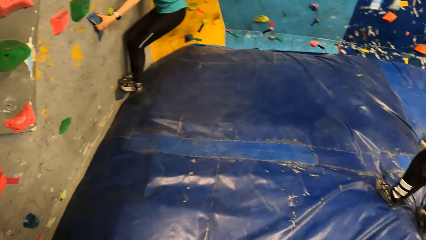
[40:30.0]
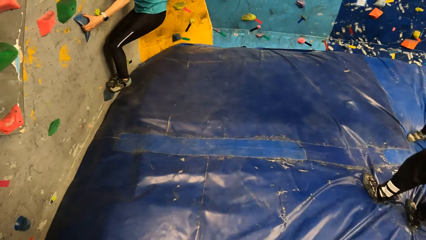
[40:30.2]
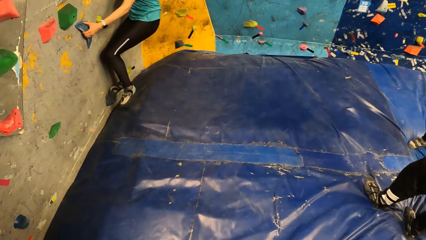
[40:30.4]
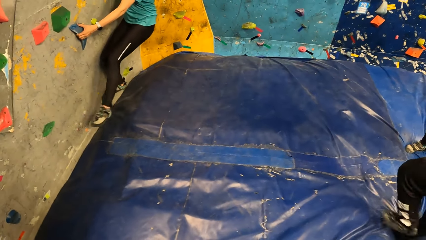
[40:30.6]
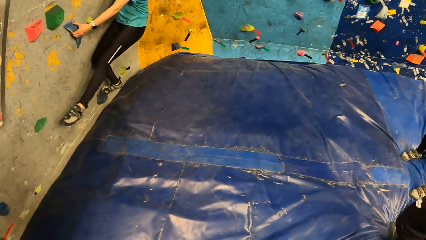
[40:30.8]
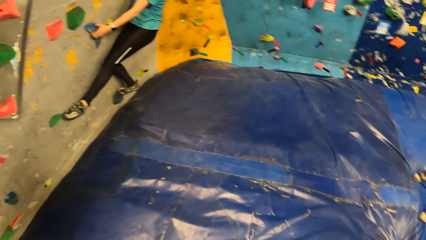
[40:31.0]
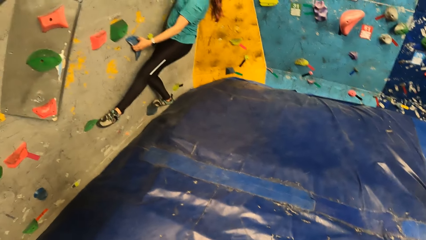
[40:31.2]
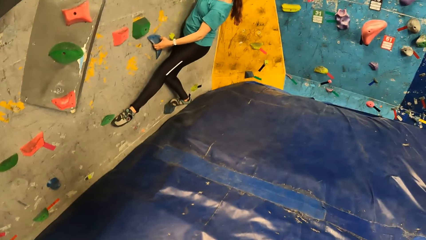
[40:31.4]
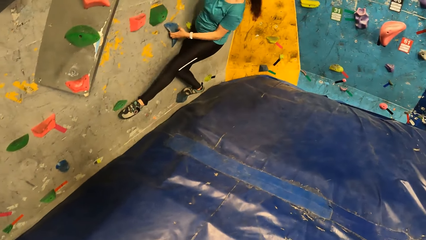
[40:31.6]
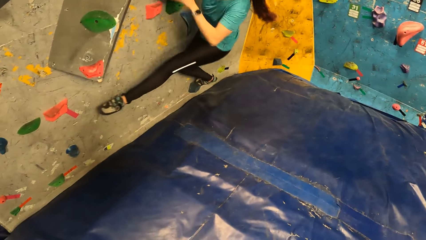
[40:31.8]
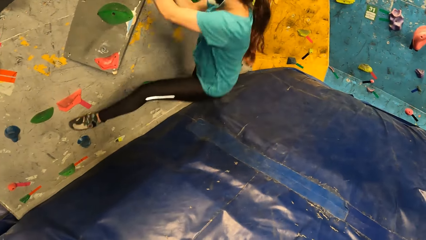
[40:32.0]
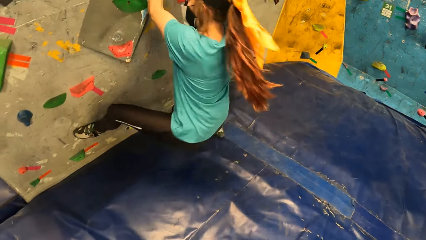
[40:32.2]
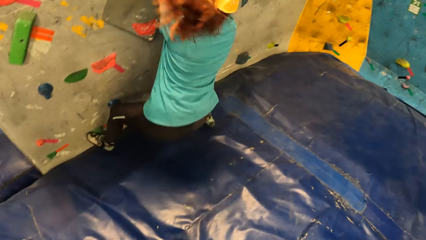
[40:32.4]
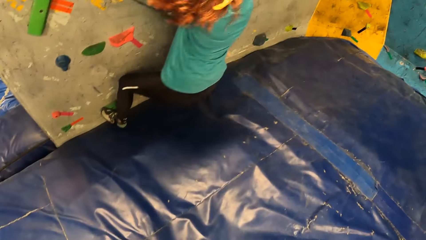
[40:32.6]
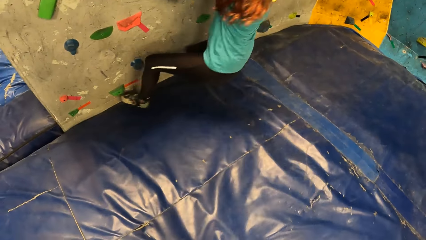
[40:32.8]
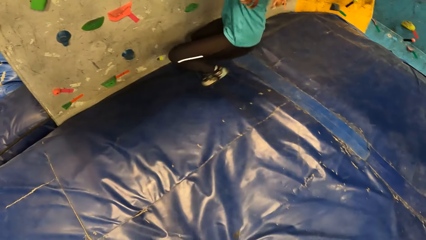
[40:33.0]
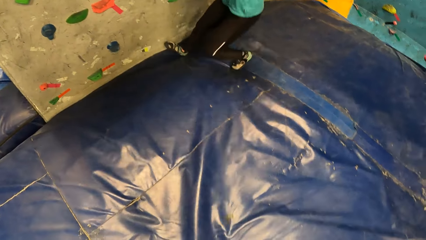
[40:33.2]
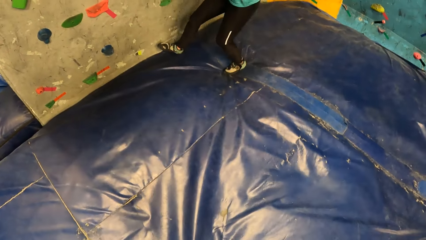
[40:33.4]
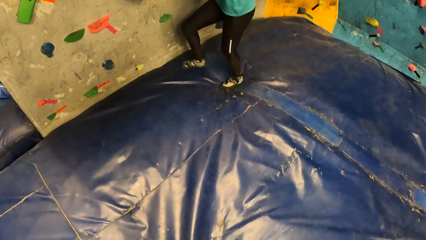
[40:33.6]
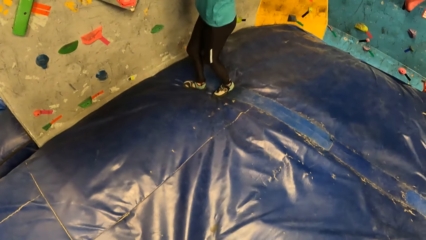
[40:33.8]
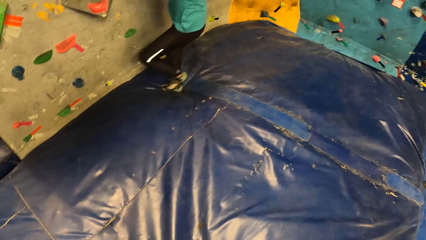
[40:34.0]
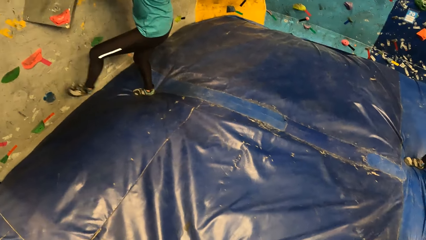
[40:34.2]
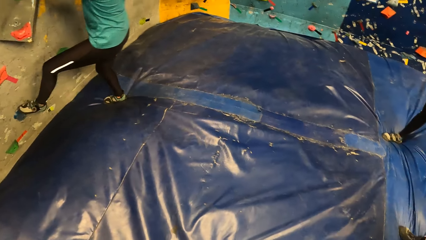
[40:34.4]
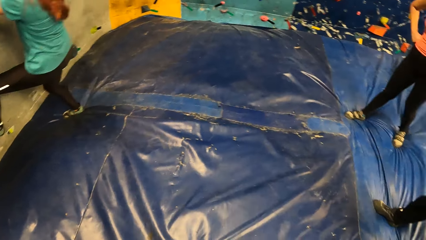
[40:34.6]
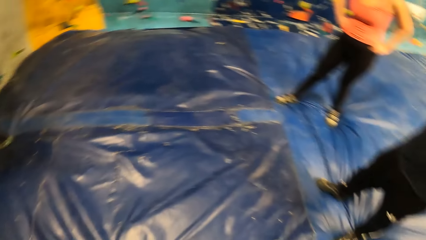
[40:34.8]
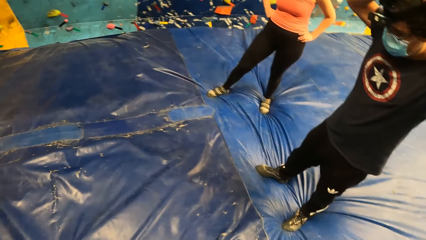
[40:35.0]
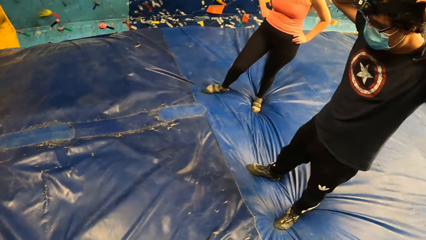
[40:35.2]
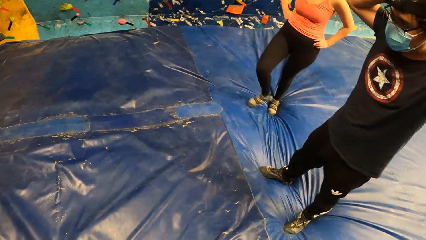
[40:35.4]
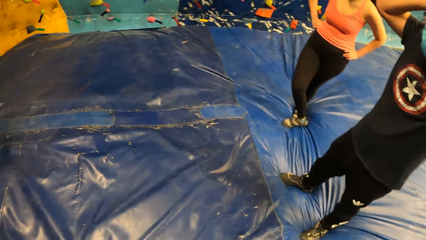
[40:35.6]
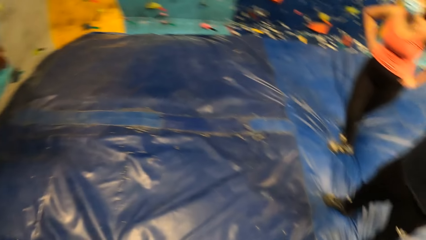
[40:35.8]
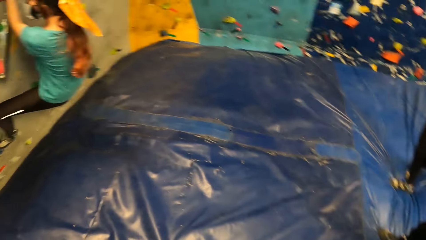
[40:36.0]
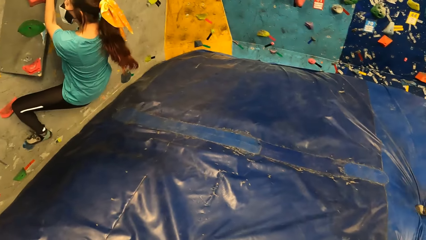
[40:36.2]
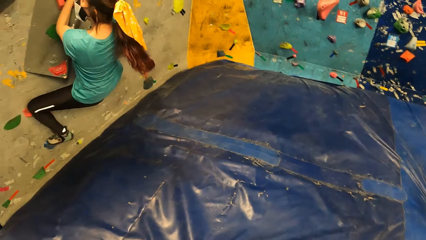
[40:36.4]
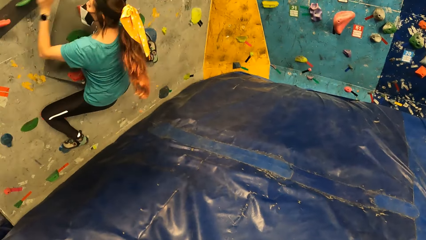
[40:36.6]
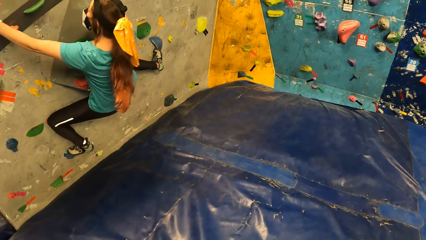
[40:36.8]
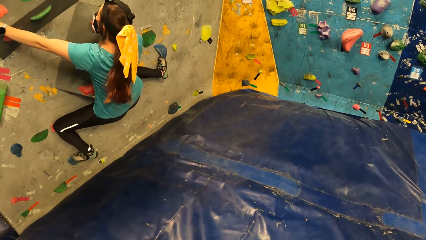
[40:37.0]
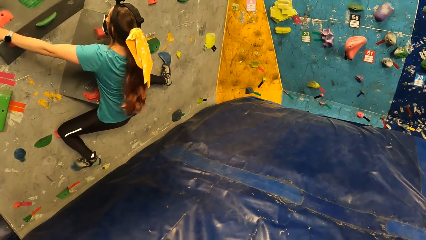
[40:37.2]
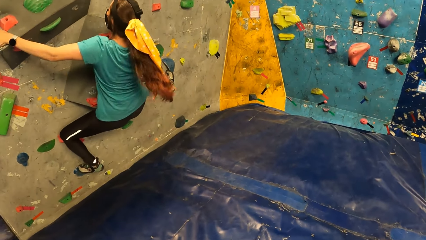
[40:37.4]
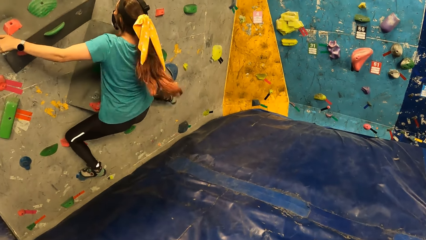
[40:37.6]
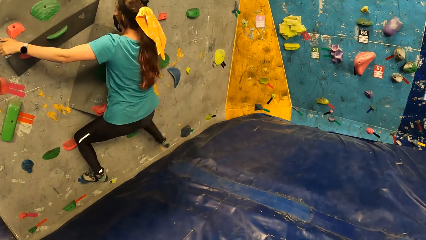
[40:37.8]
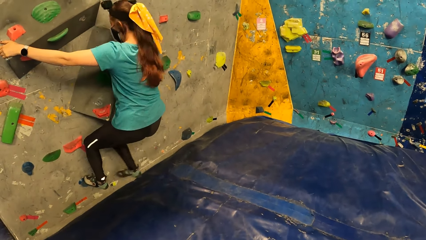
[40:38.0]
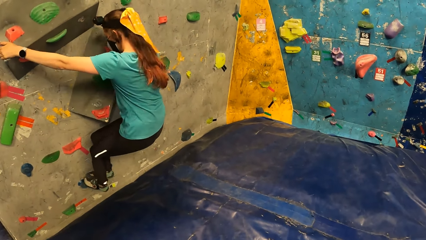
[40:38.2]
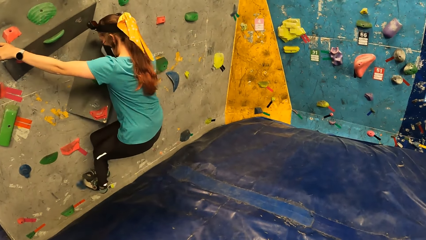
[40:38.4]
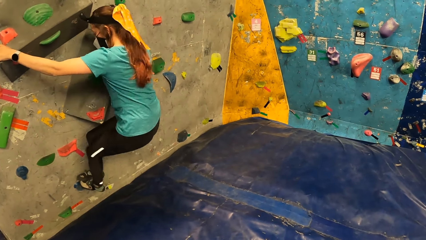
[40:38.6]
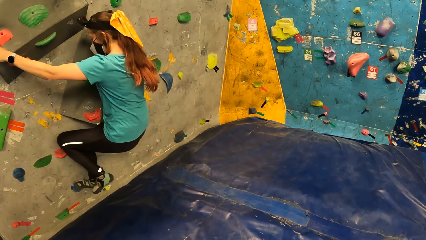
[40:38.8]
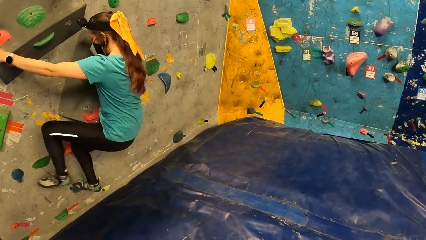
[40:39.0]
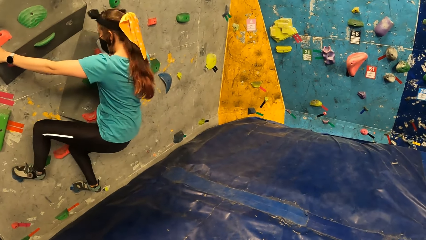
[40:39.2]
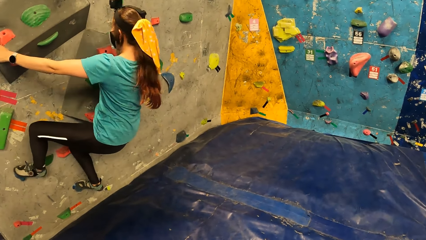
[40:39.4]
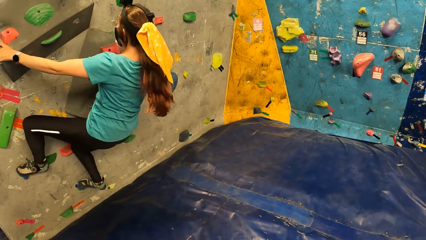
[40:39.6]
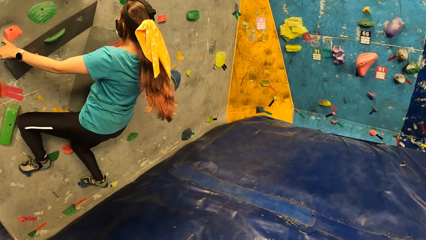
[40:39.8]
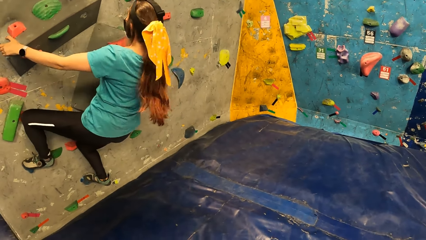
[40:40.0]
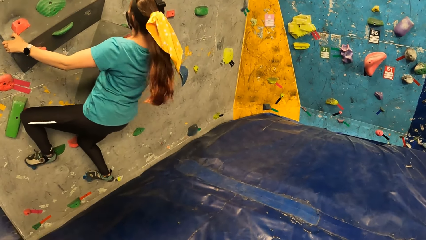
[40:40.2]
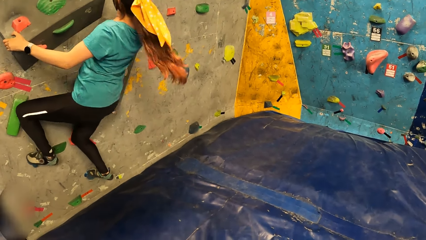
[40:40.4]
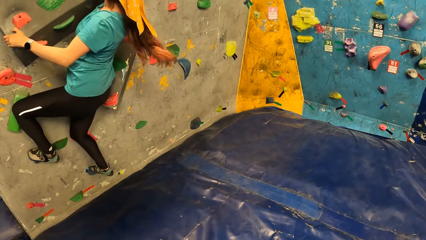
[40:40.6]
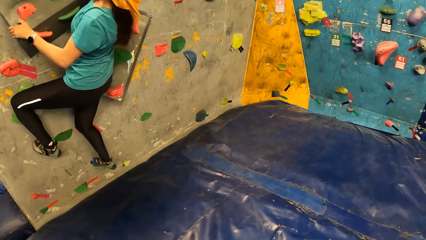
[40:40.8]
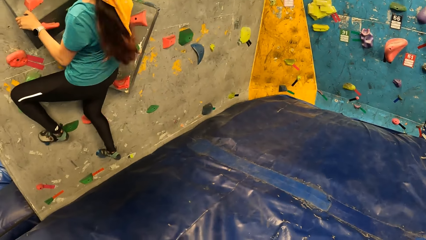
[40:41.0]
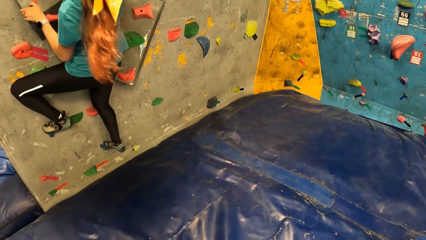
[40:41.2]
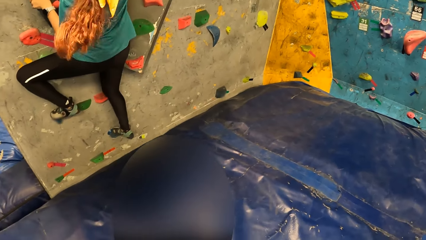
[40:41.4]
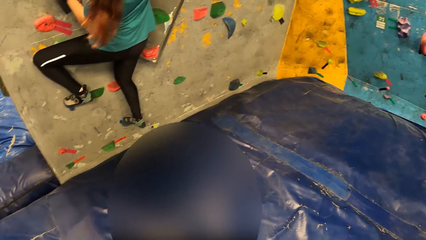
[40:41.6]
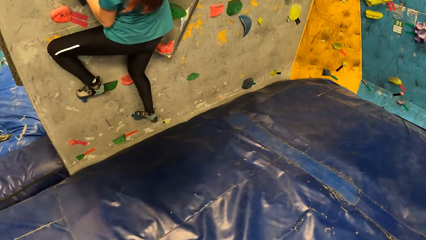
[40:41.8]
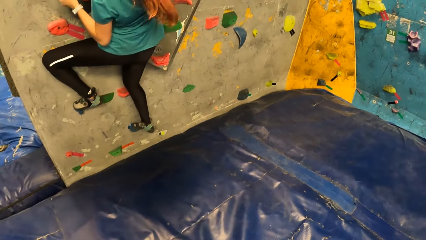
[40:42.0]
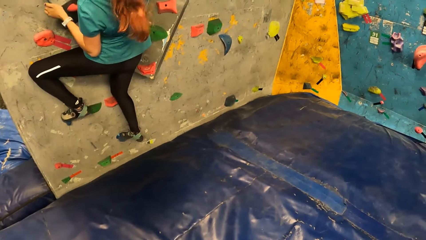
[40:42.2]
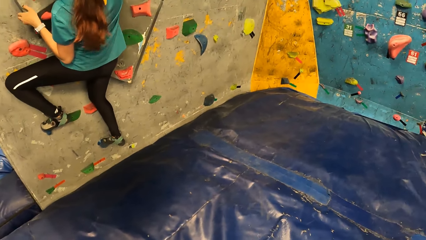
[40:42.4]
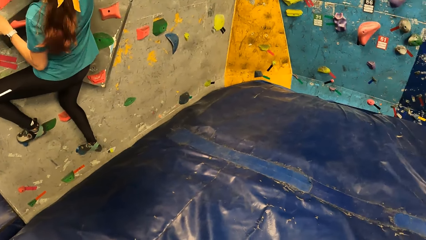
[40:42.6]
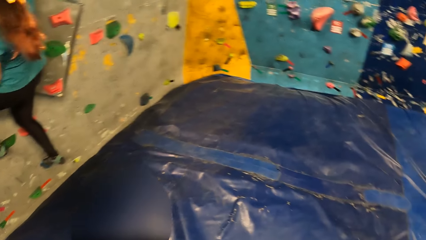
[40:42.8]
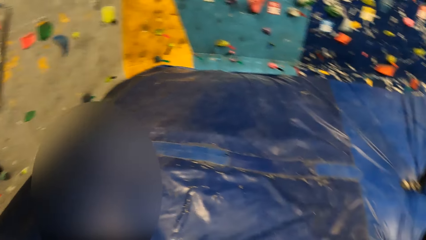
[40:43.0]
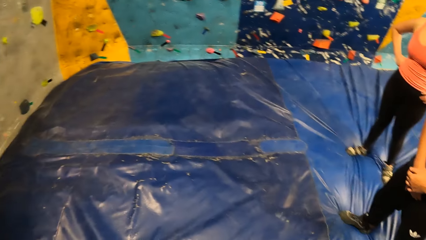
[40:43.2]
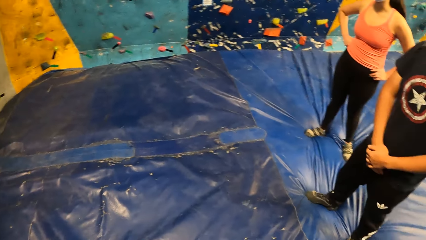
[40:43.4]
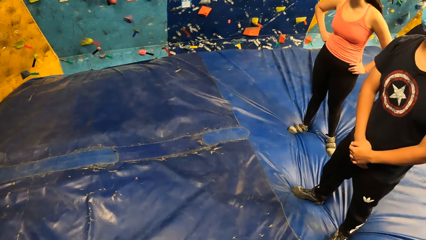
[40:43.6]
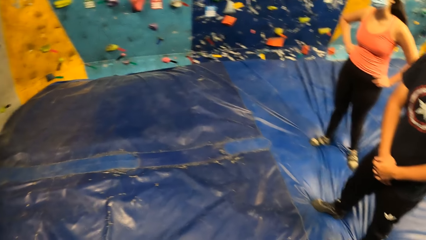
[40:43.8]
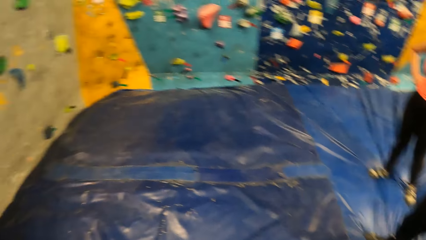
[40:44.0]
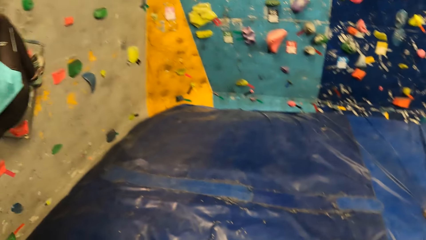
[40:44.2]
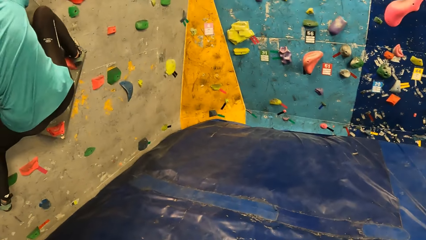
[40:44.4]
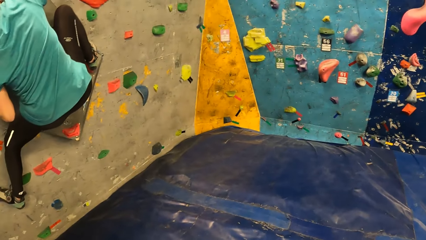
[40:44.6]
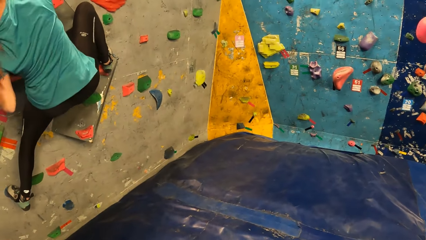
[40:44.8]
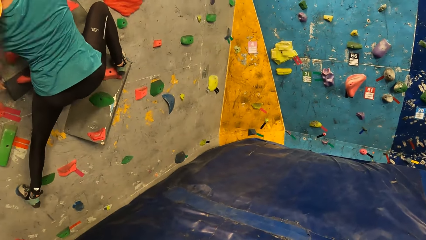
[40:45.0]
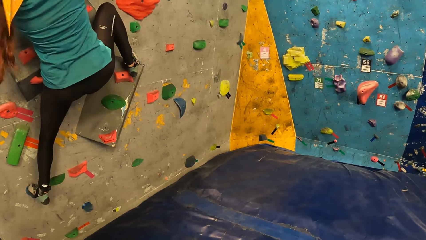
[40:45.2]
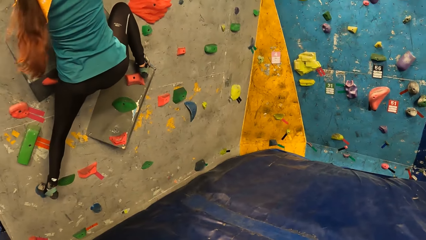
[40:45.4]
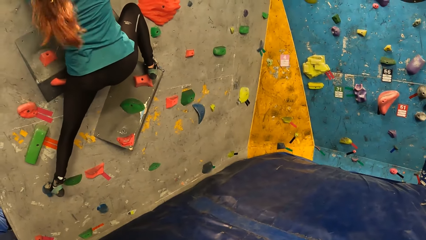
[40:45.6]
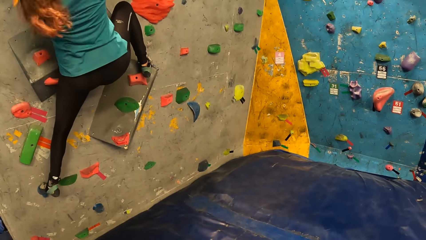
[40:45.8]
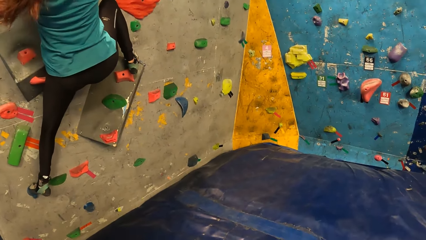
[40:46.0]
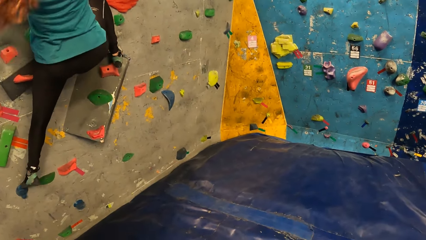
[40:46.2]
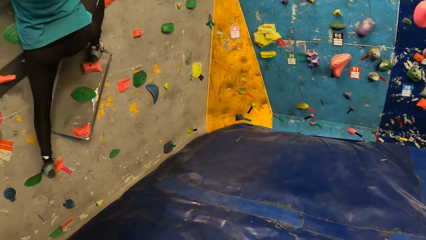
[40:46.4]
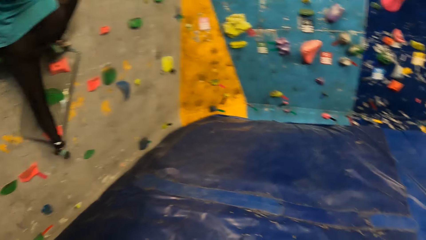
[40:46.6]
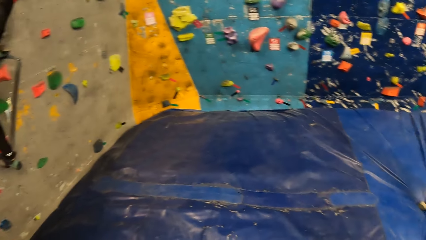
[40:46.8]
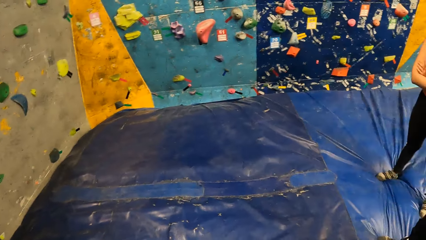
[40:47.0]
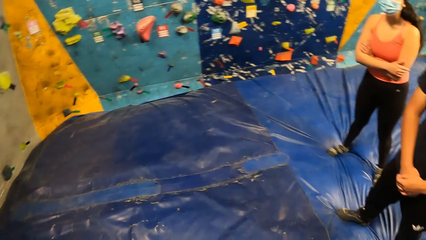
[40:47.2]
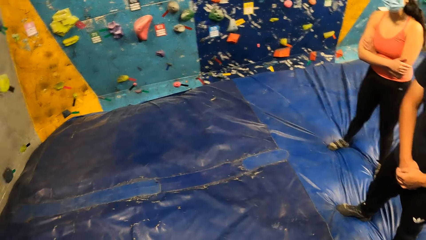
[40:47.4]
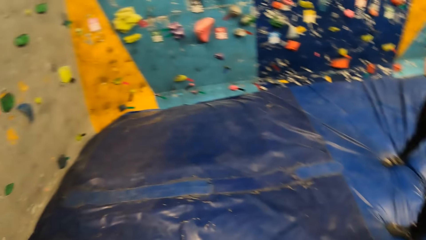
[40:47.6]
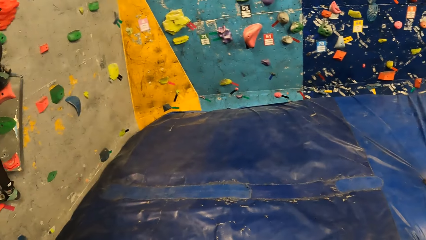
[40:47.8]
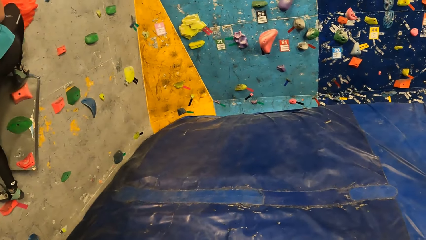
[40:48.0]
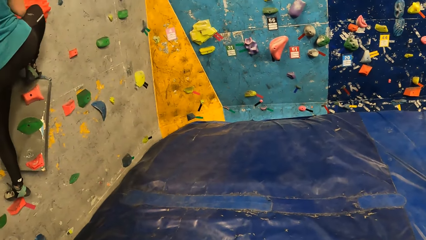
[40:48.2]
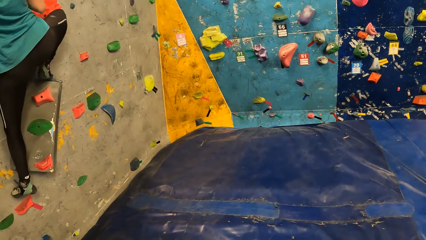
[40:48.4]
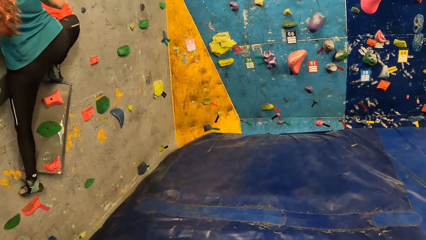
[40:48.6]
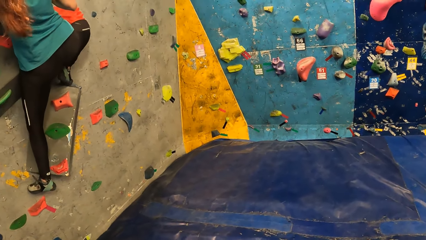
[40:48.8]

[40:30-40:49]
The woman steps down from the rocks on the wall. The woman climbs the rocks on the wall. The man wears the camera on his head with both hands. The camera wearer stares at a lady's activity.
